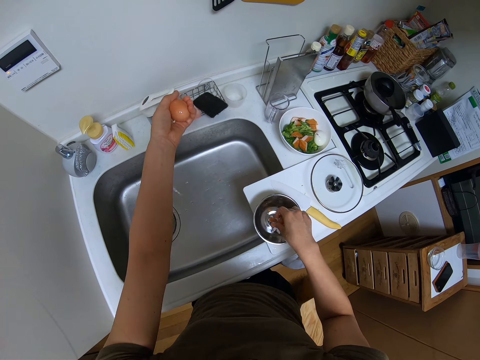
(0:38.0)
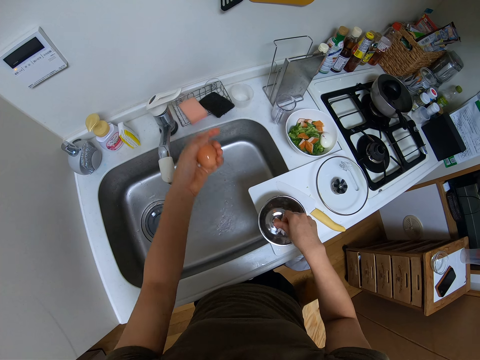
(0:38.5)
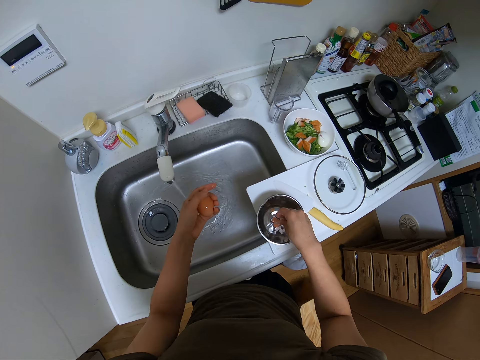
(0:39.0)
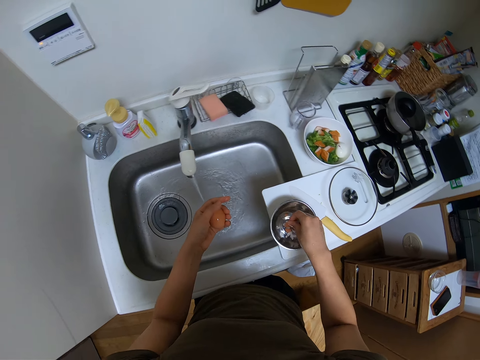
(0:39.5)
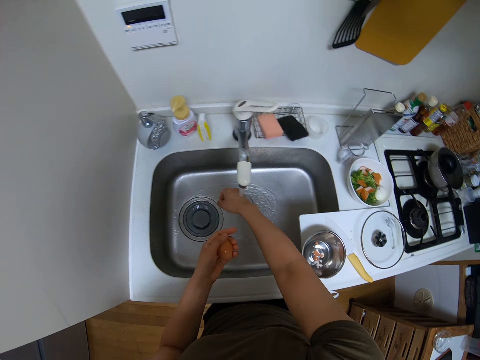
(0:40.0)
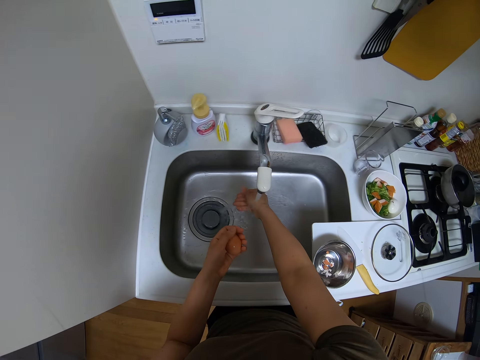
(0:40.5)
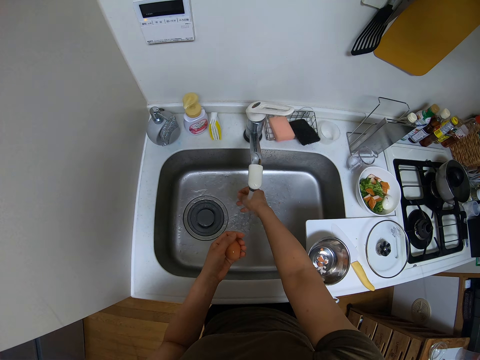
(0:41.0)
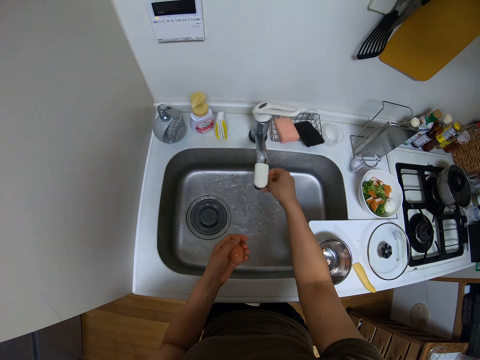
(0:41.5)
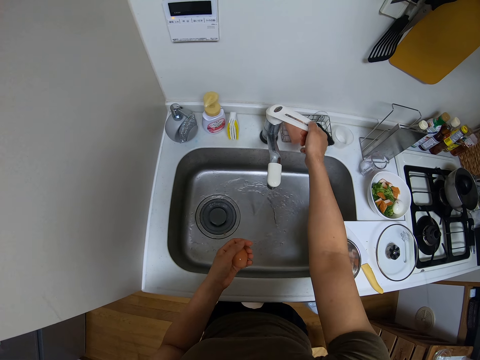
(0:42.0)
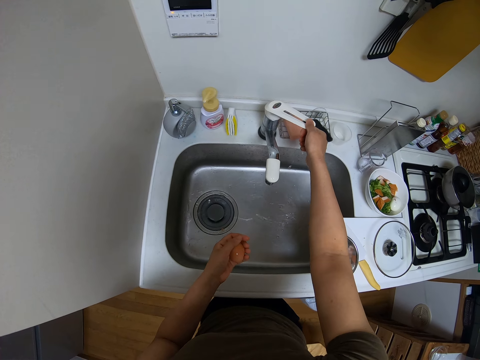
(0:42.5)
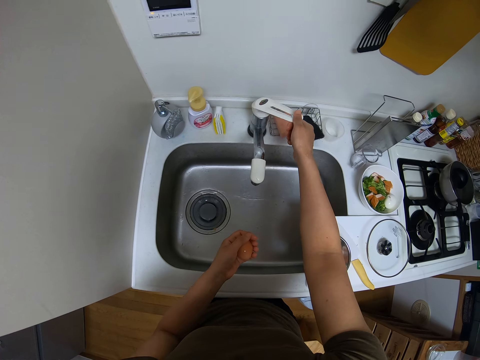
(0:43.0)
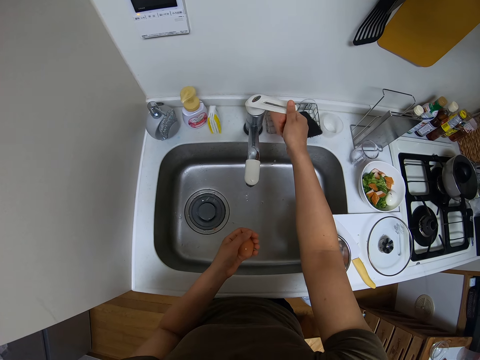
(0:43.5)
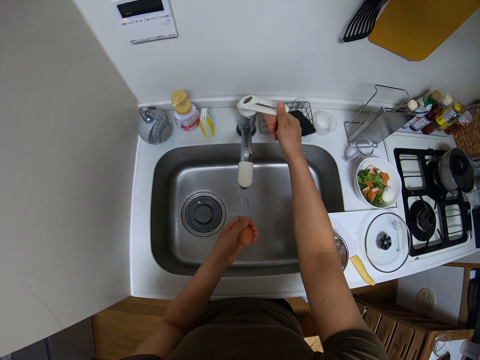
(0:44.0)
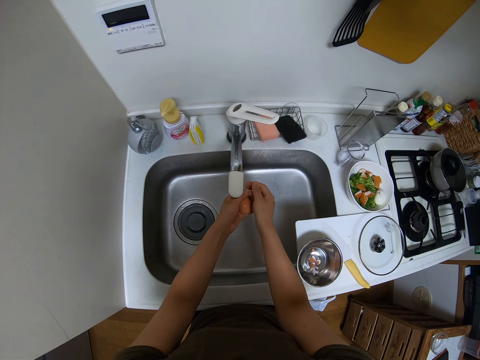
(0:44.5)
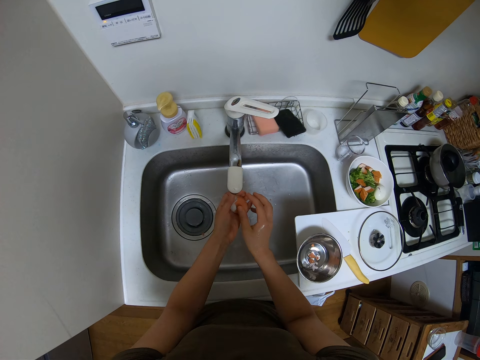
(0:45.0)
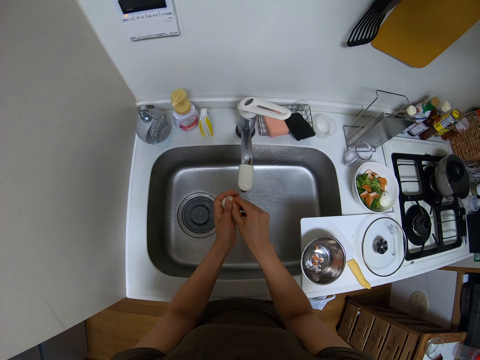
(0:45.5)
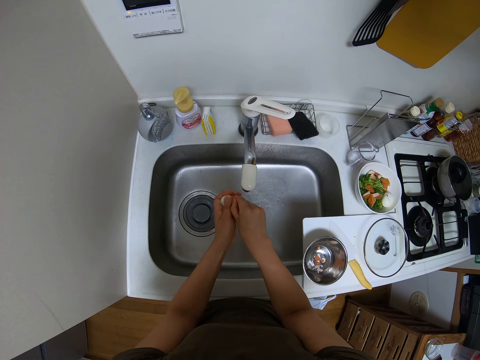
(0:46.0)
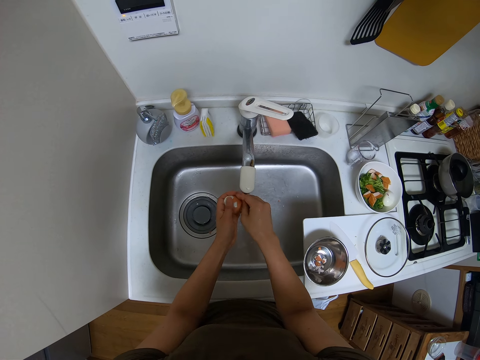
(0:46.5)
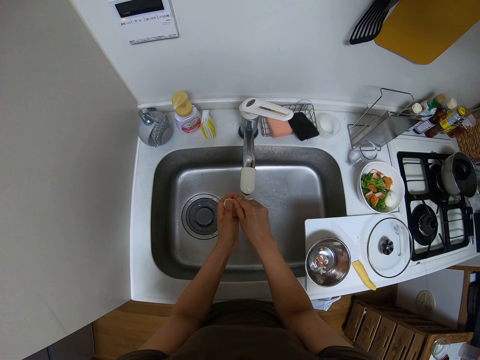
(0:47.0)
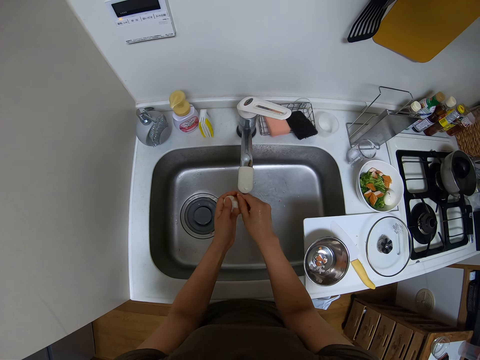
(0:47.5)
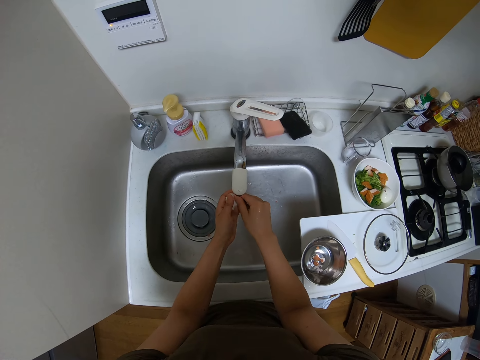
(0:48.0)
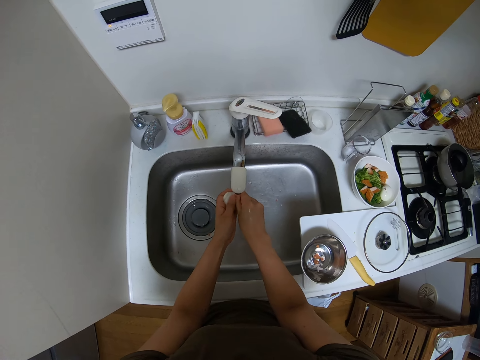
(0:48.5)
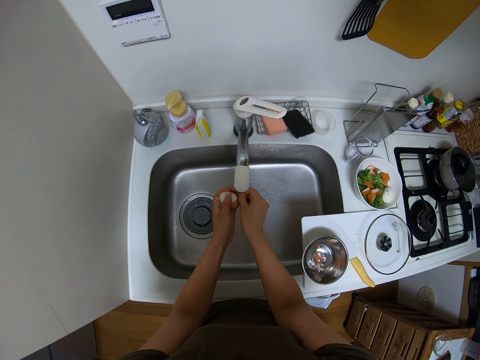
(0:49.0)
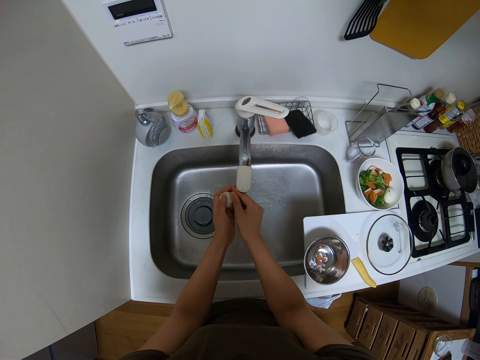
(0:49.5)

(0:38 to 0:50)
The camera wearer turns the faucet on. They wash the hand. They turn off the faucet. They turn on the faucet. They hold the boiled egg. They wash the boiled egg. They peel the egg.

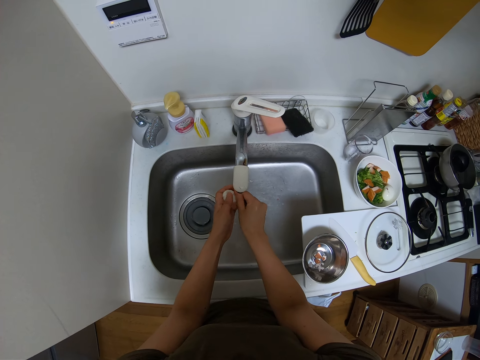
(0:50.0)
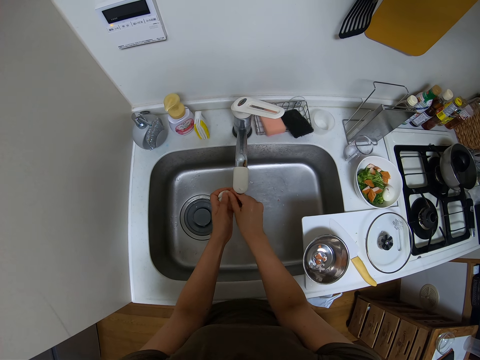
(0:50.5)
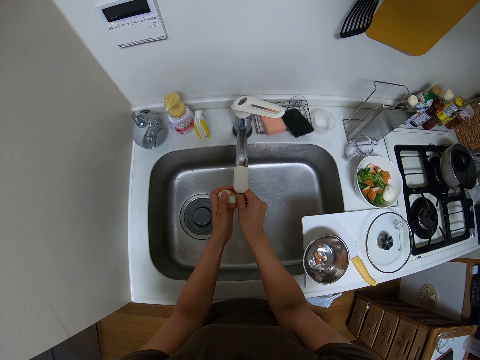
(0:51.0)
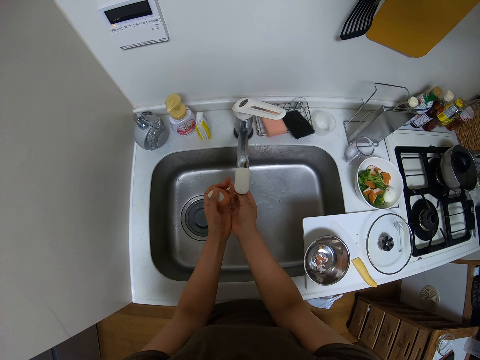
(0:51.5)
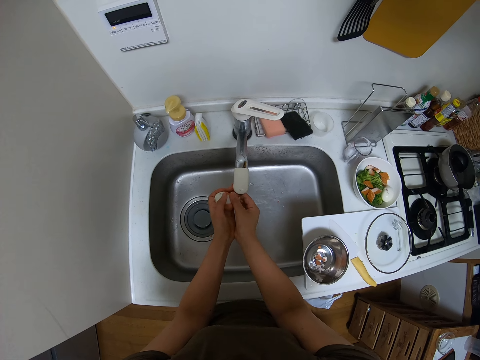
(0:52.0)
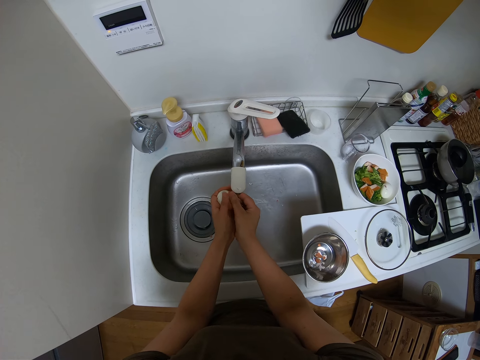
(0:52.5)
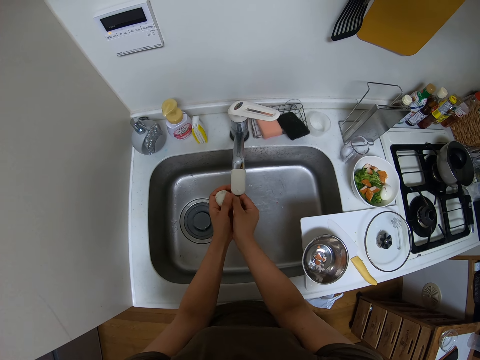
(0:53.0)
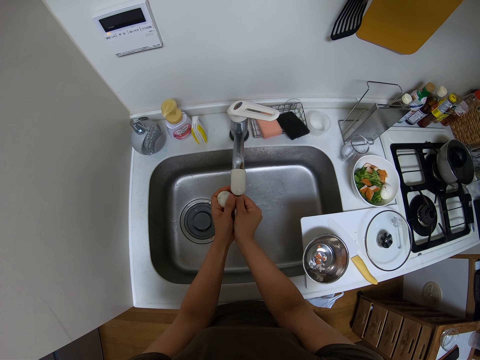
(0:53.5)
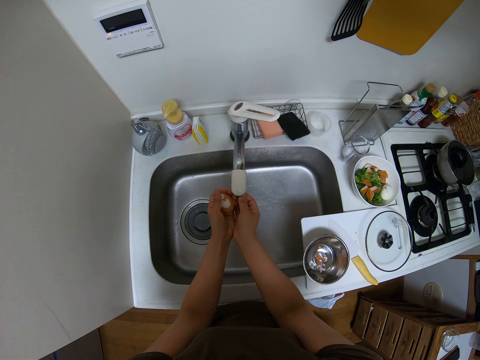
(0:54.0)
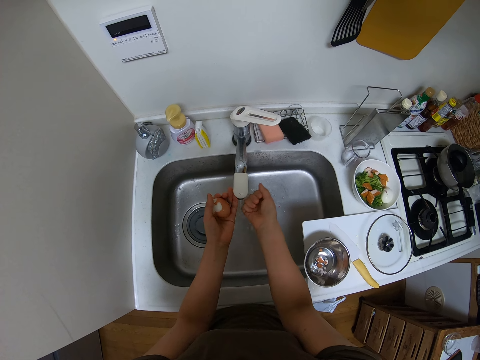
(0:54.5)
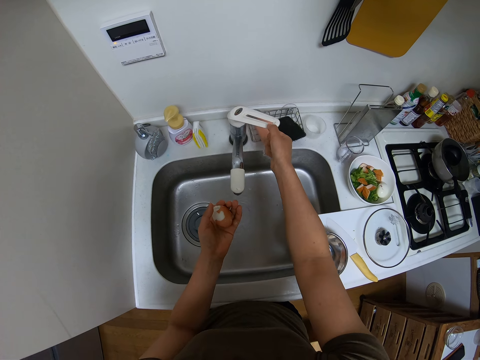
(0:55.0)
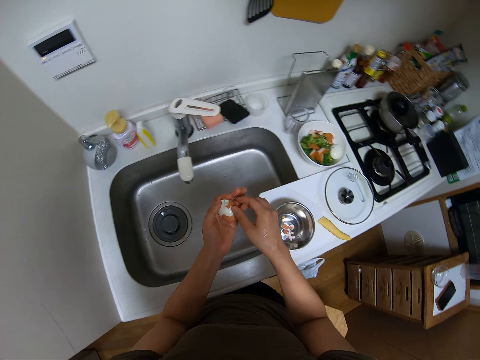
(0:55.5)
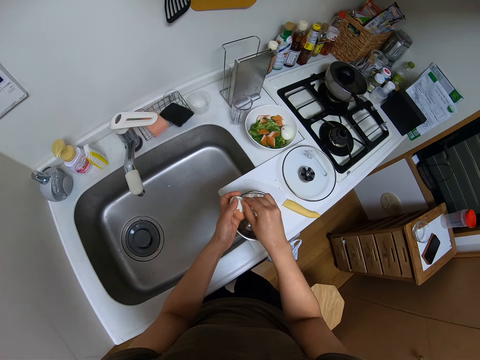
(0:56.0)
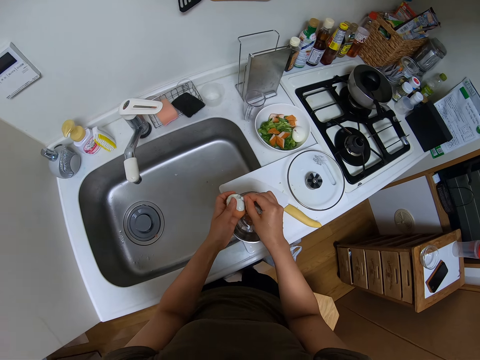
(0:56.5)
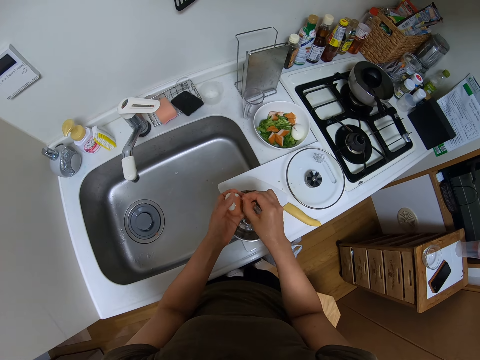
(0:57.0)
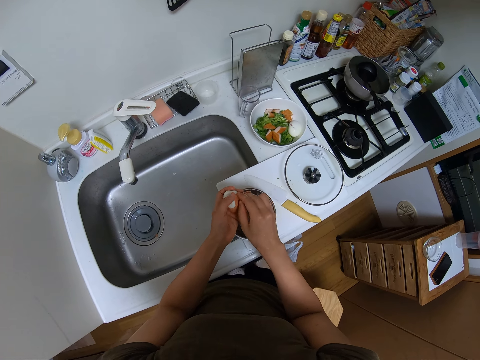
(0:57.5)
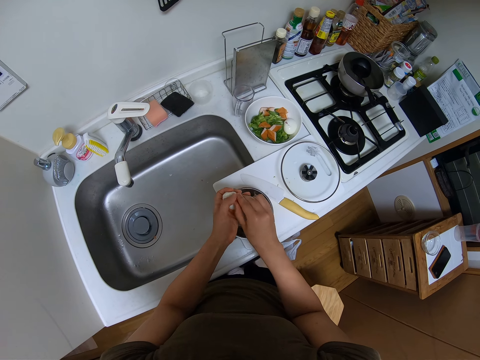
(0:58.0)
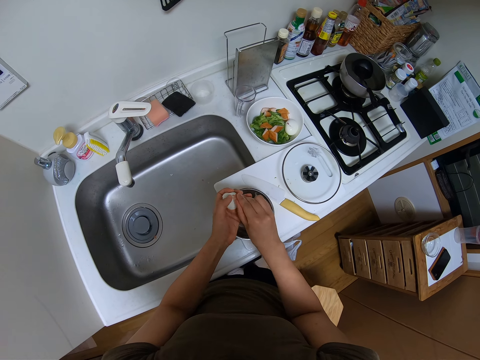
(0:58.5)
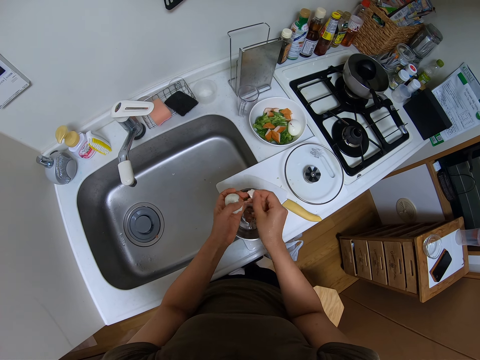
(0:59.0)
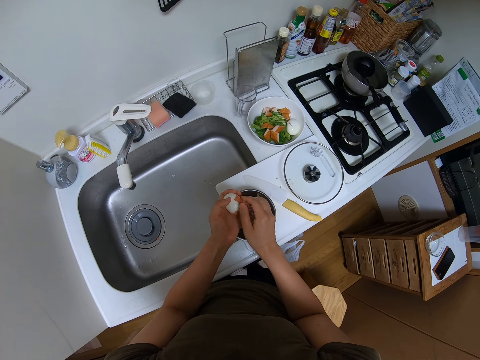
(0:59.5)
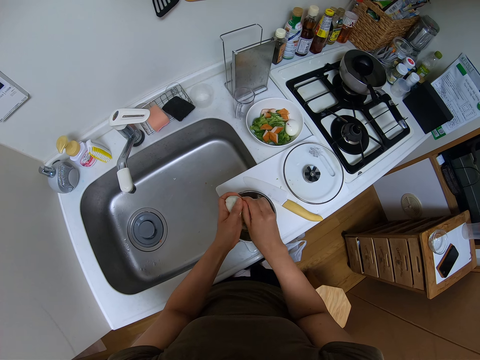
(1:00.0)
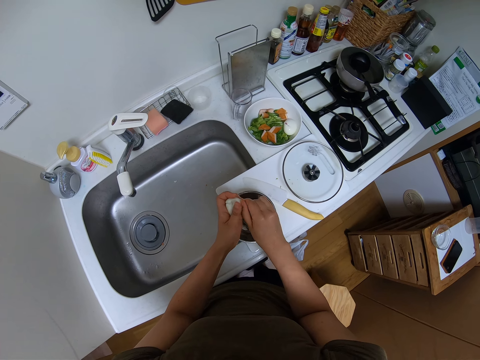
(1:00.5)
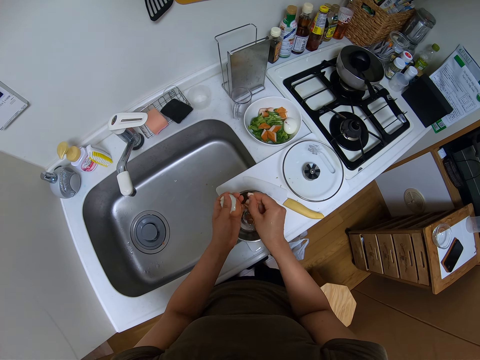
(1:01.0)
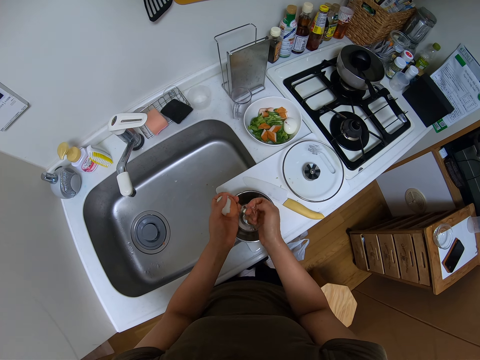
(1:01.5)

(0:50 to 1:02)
The camera wearer turns off the faucet. They remove the egg shell.

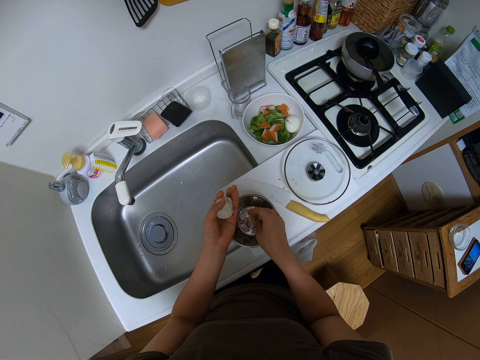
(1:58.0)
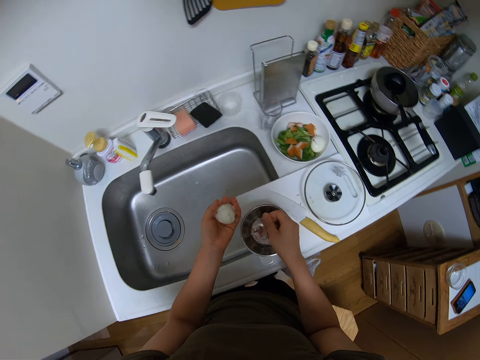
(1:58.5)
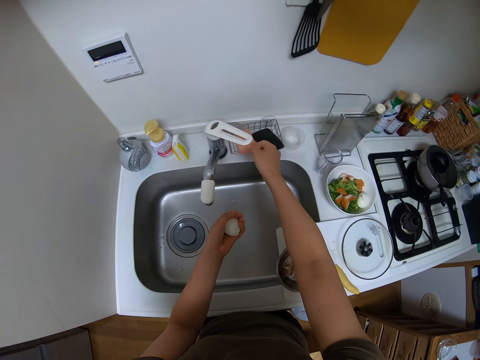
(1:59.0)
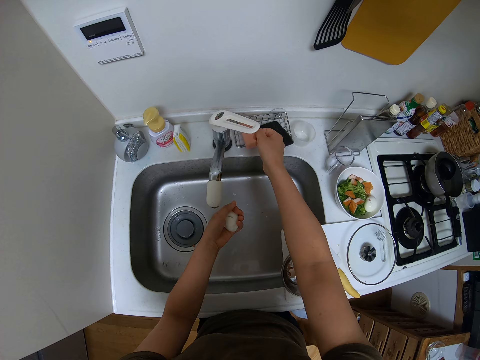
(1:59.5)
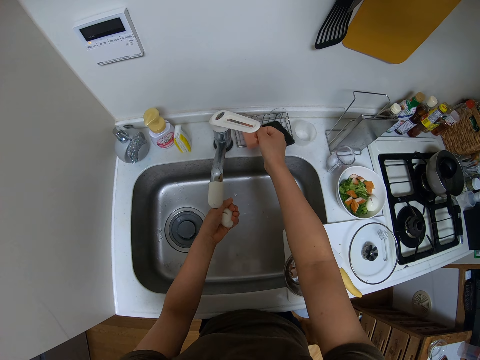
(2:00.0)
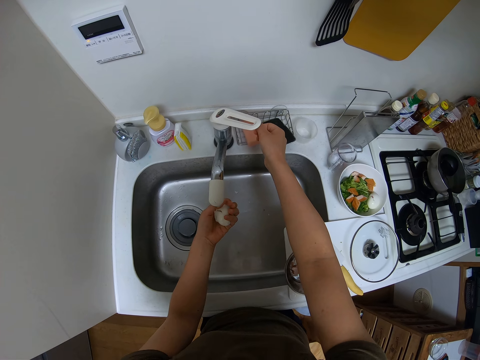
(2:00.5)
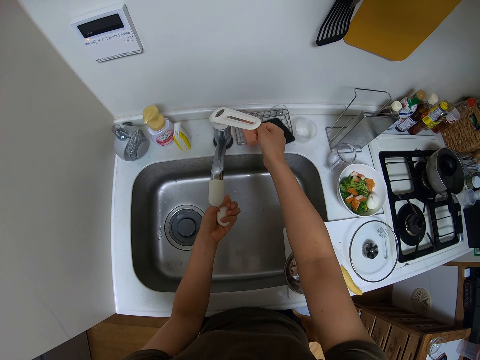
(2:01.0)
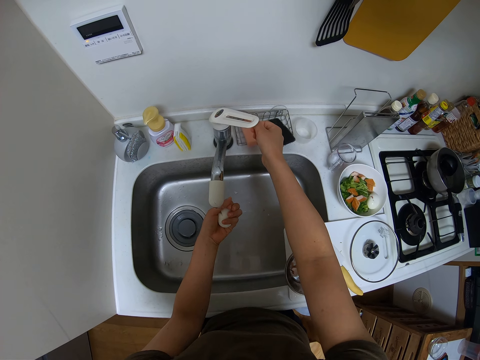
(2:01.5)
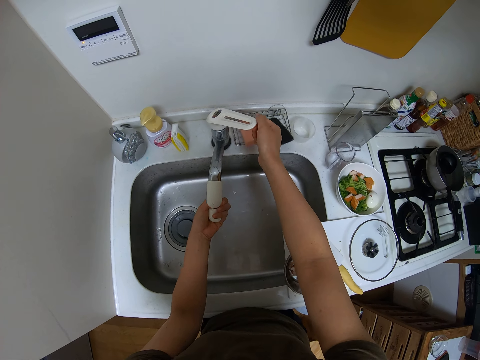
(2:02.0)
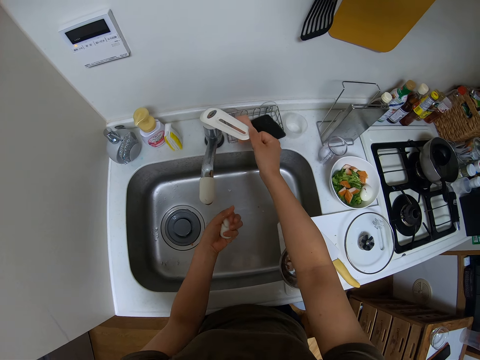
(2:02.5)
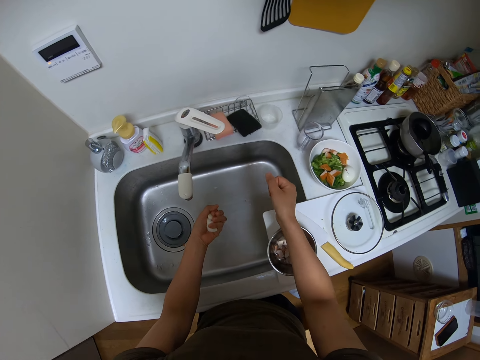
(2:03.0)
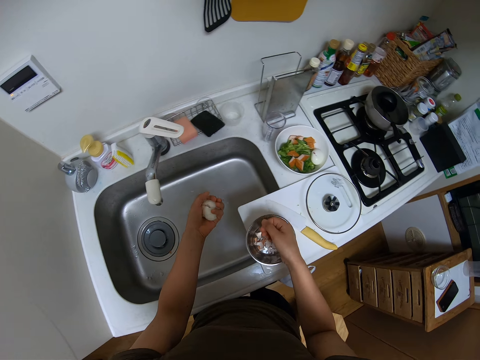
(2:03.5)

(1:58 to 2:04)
The camera wearer turns on the faucet and washes the boiled egg. They turn off the faucet. They hold the peeled egg. They shake water off the egg.
